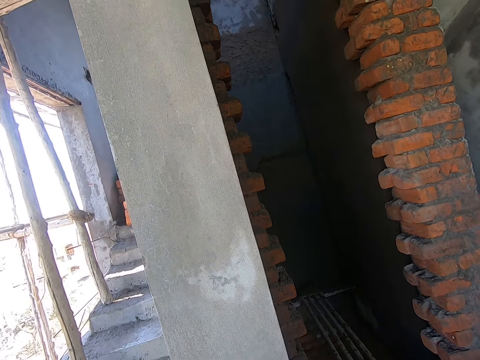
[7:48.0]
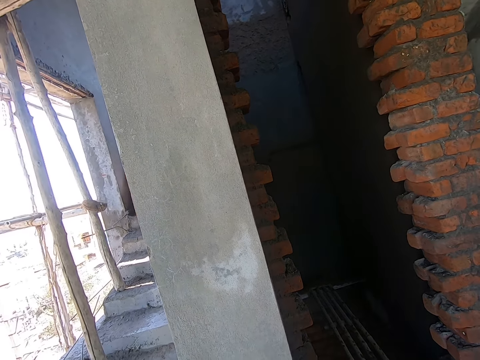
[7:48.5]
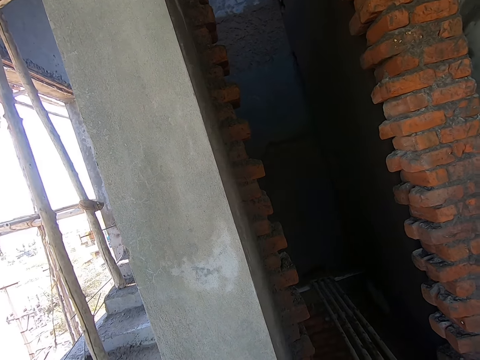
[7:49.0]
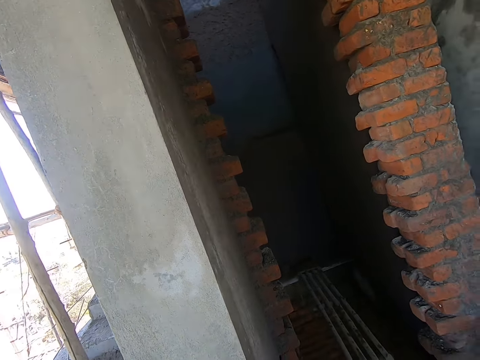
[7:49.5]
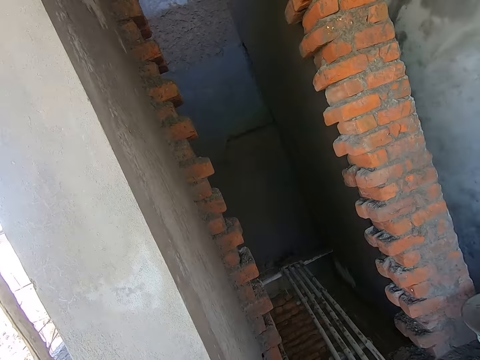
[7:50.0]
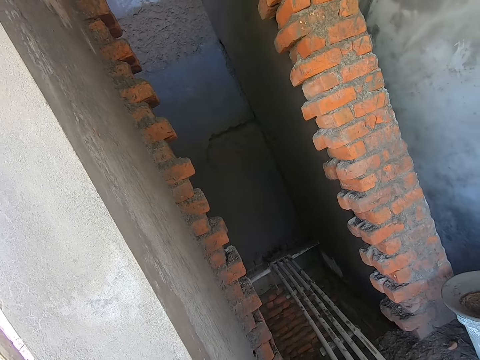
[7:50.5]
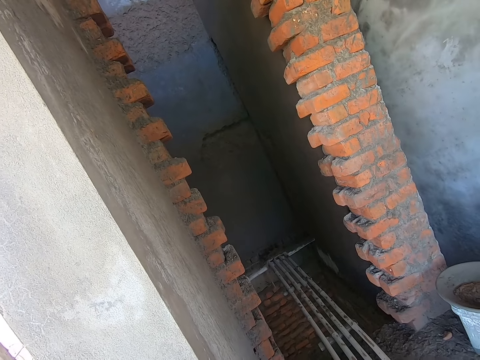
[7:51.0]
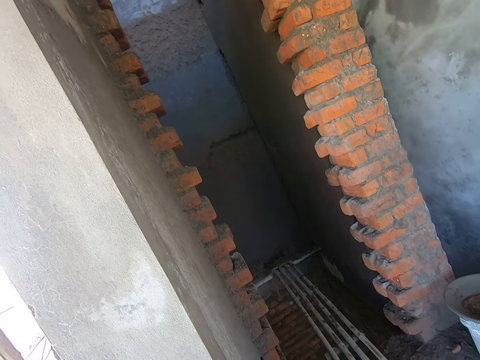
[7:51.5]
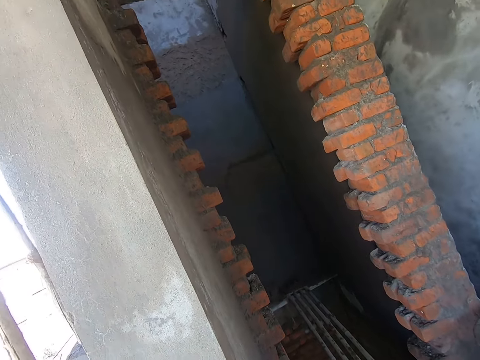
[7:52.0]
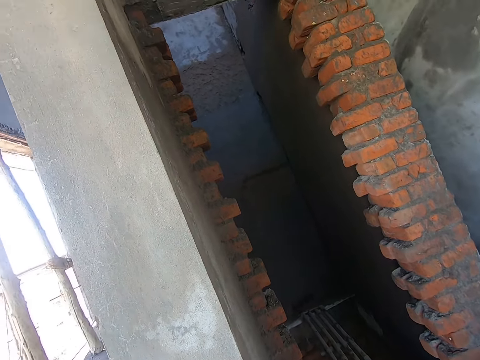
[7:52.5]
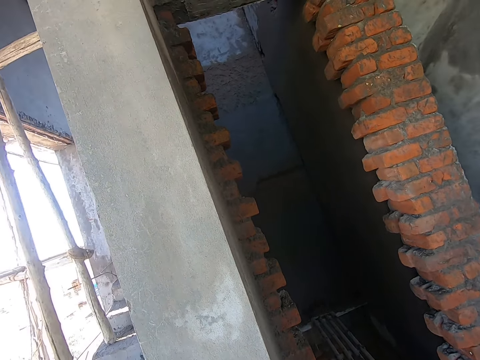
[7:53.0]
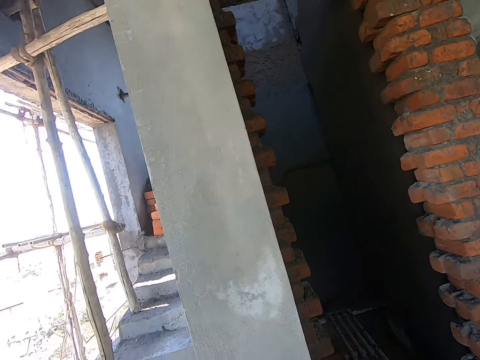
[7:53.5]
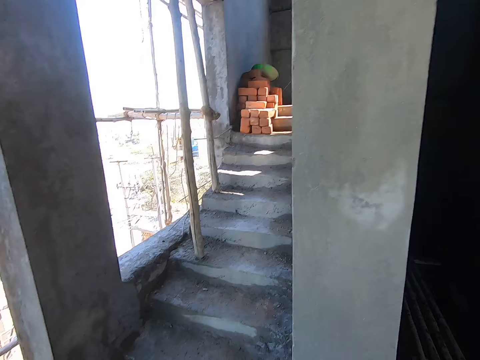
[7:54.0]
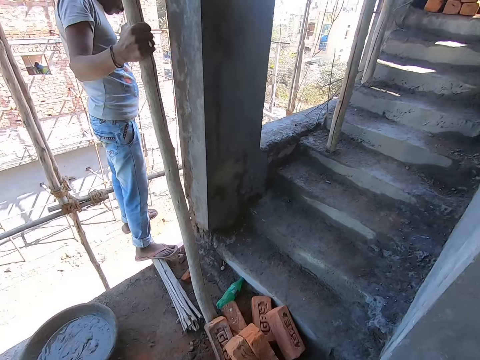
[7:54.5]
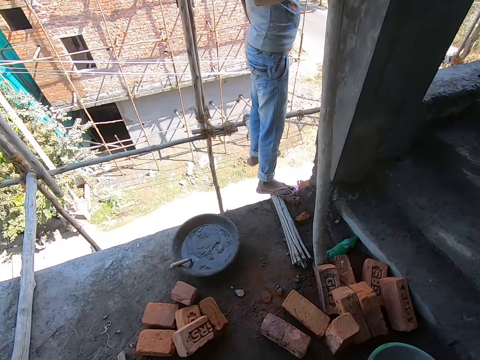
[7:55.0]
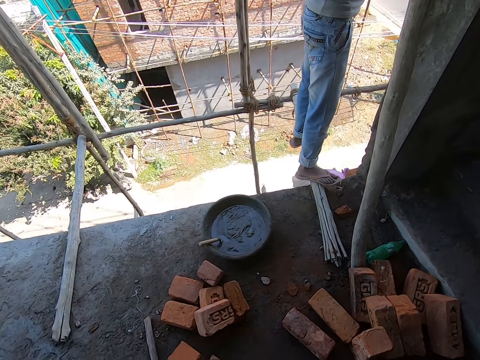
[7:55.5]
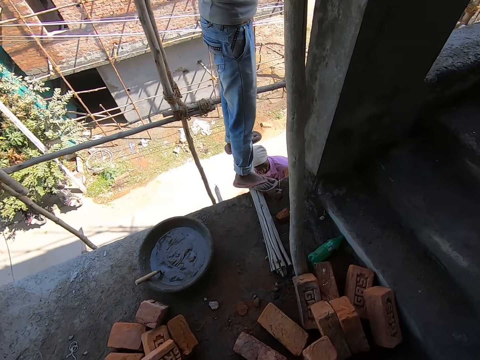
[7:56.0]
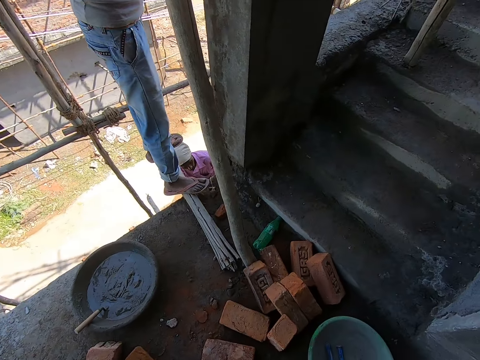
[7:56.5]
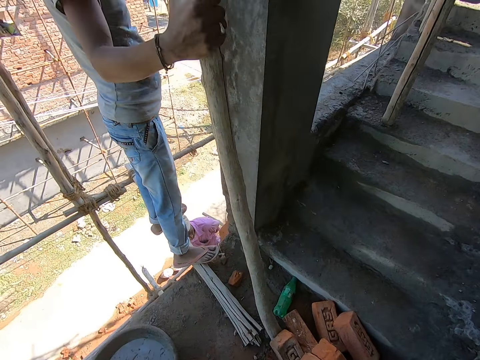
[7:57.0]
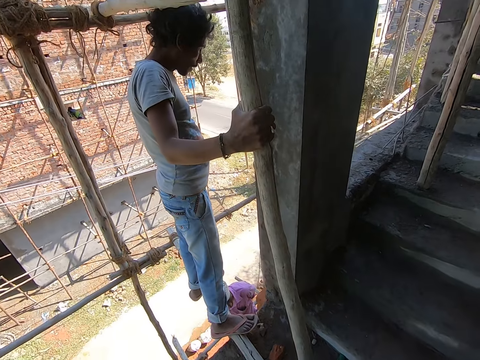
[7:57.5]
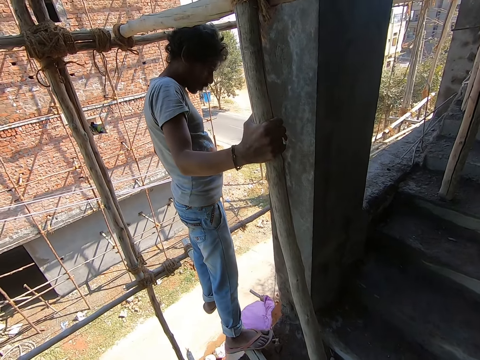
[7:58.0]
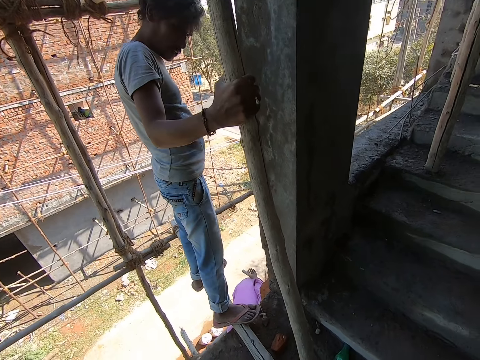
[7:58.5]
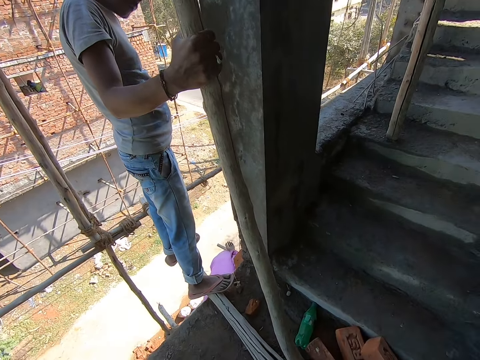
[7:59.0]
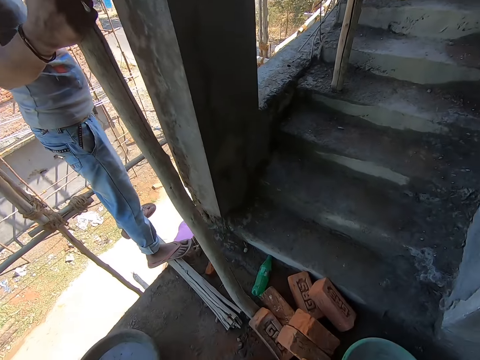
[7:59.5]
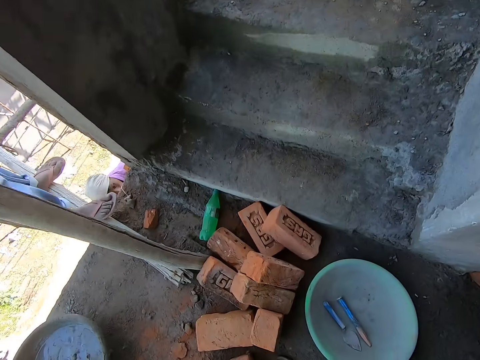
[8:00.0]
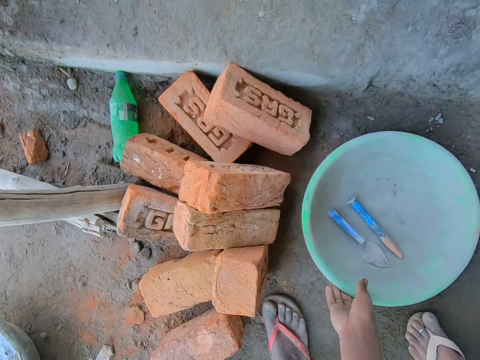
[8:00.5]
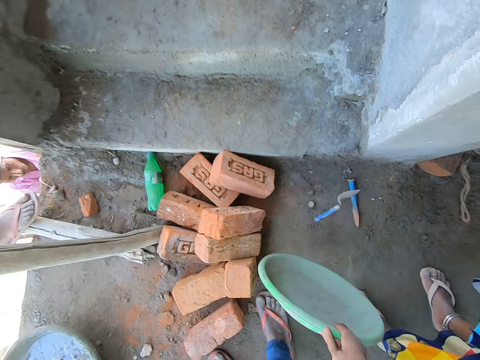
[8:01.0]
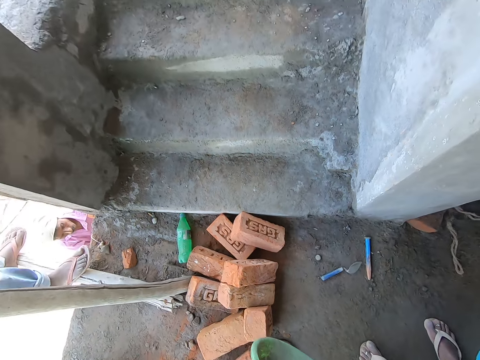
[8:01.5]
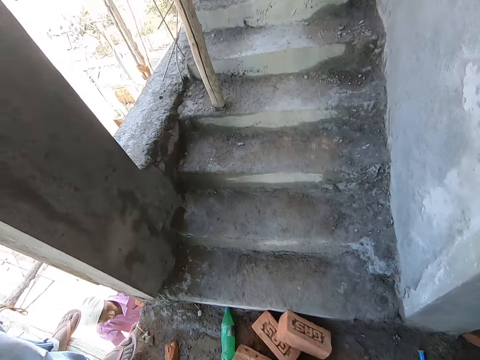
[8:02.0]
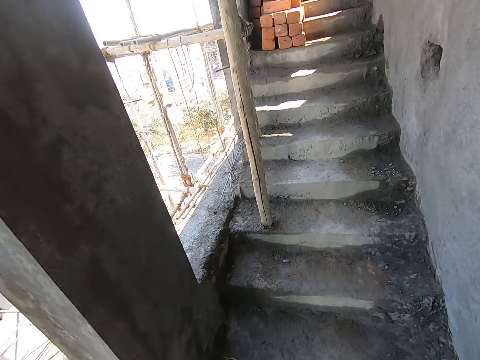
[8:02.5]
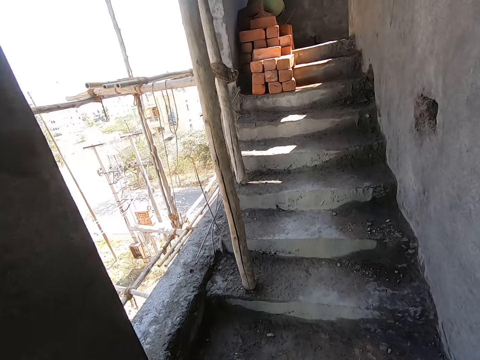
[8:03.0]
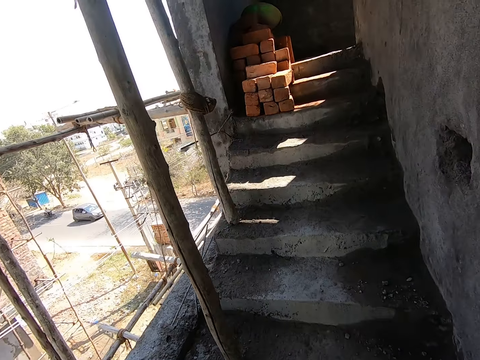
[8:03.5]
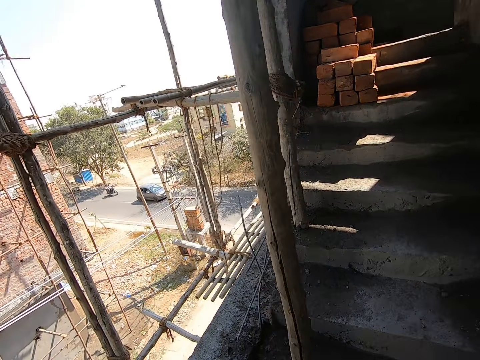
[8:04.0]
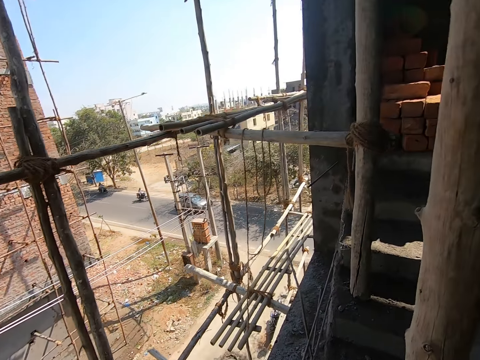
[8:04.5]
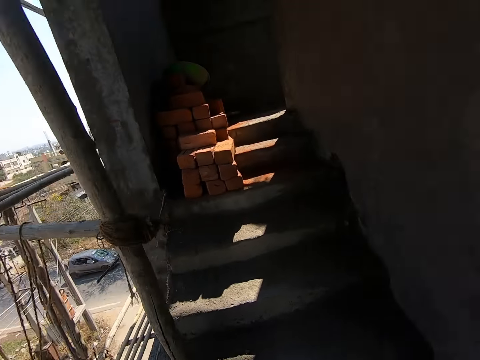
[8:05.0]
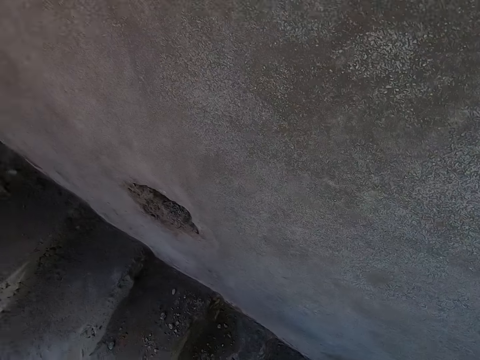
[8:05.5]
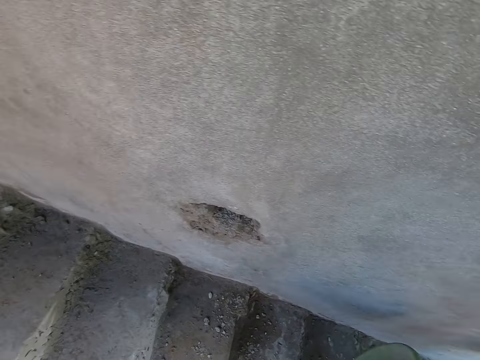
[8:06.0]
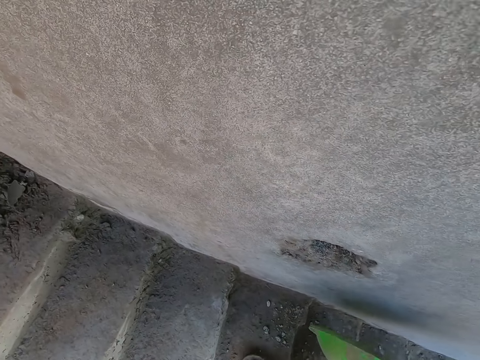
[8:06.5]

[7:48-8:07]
The camera wearer picks up a container from the ground with his right hand. He throws a masonry trowel and a chisel from the bowl with his right hand. He climbs up the stairway.

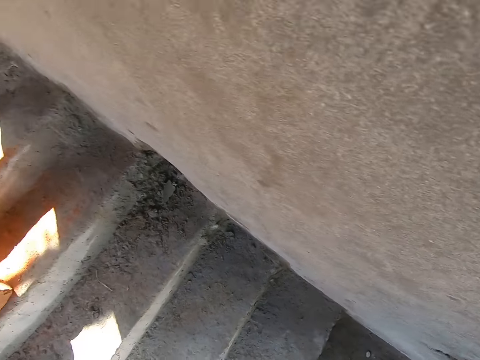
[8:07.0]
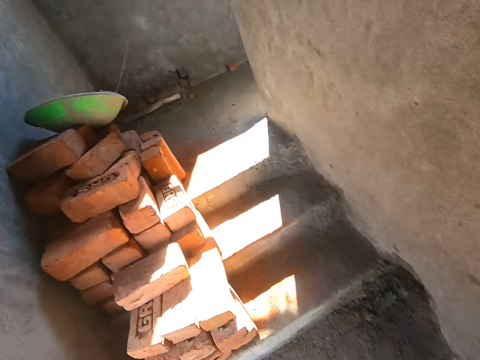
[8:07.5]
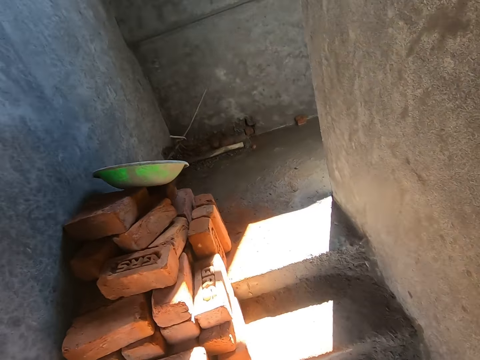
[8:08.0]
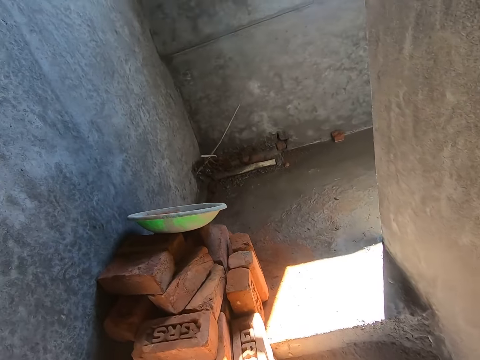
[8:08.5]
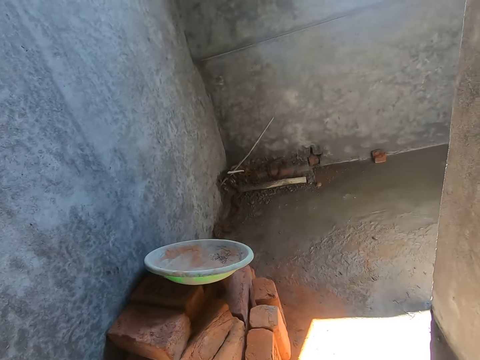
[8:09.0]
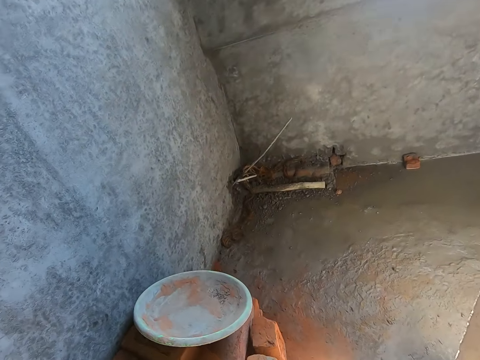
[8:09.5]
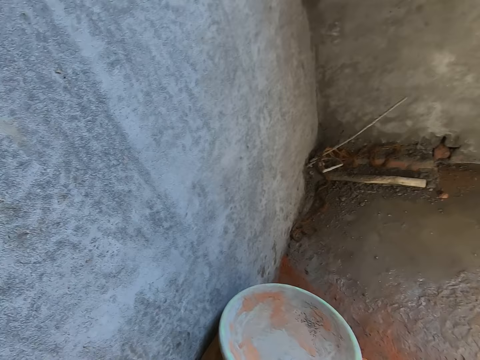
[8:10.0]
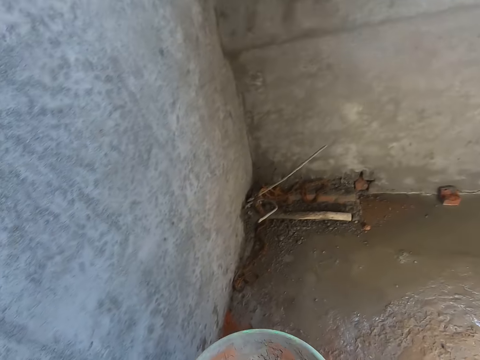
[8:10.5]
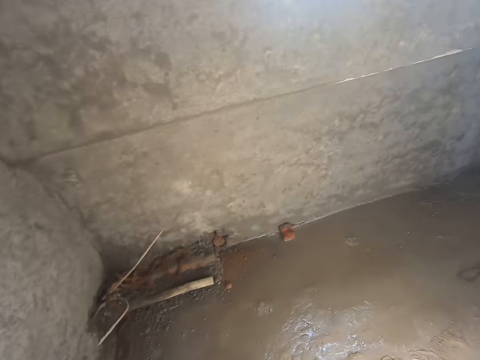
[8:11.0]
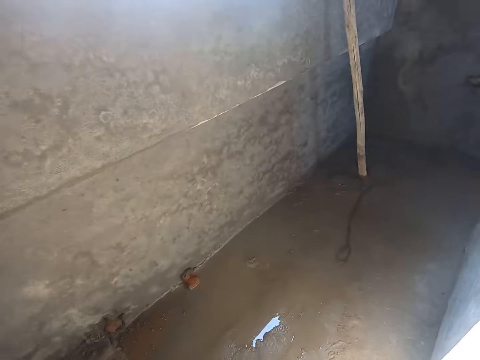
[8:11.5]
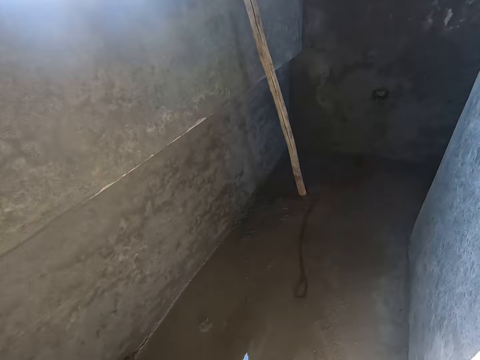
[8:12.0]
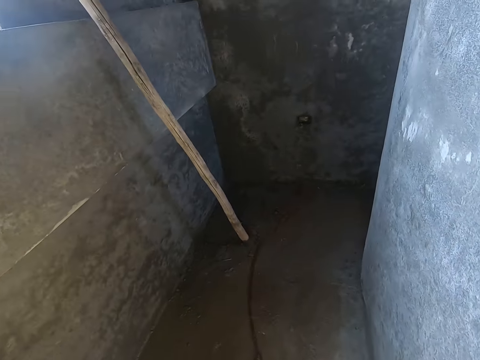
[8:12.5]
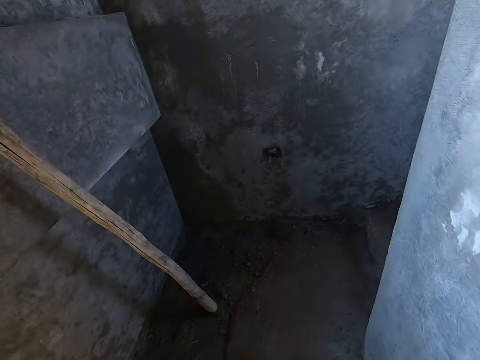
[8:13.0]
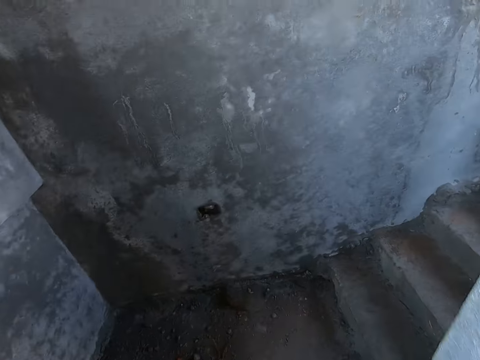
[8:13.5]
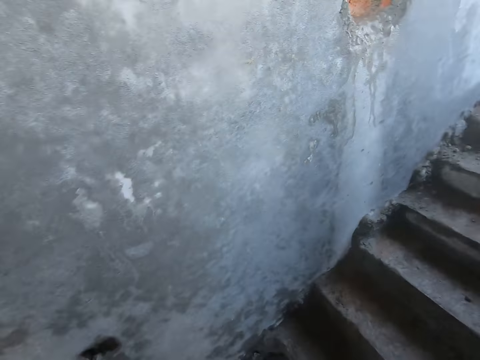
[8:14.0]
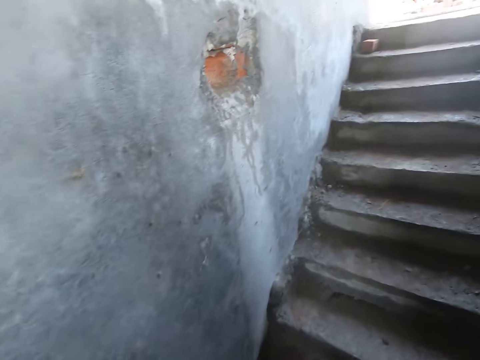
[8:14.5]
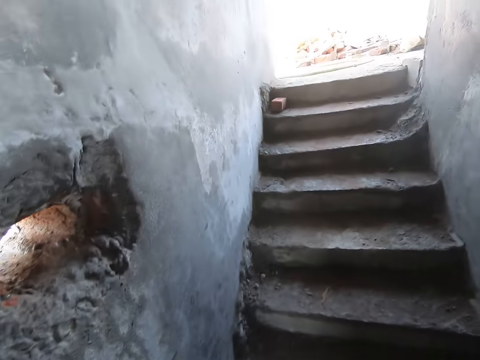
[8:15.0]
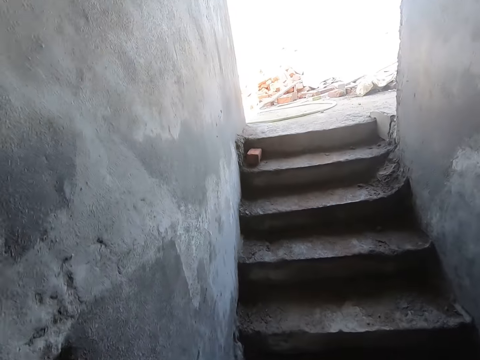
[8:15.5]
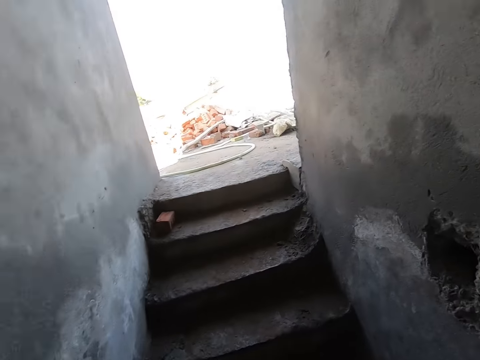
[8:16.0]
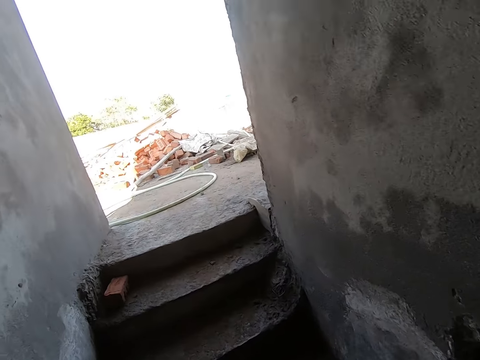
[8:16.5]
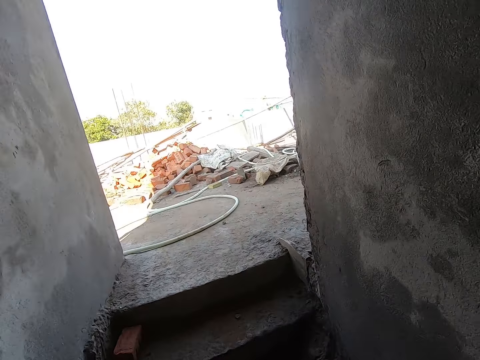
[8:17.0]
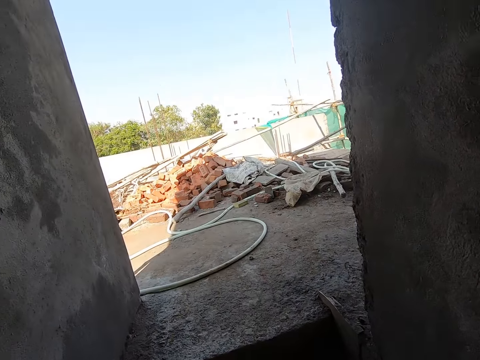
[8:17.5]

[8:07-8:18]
The camera wearer climbs up a stairway.
